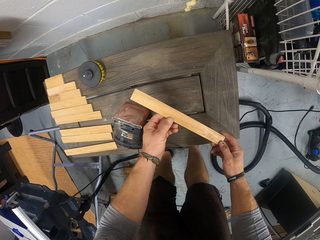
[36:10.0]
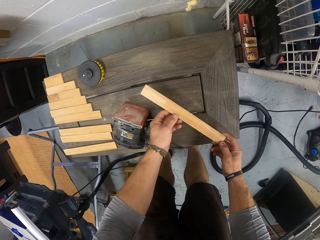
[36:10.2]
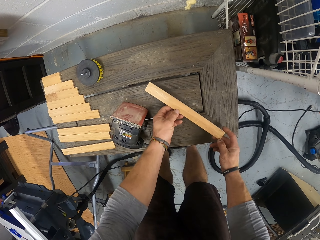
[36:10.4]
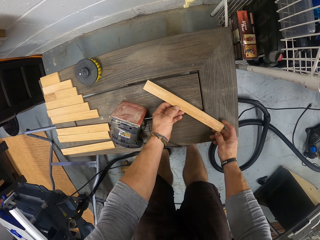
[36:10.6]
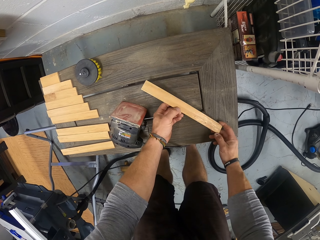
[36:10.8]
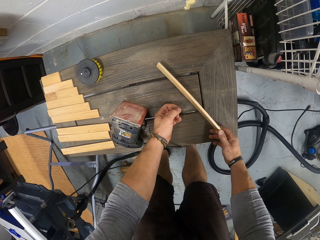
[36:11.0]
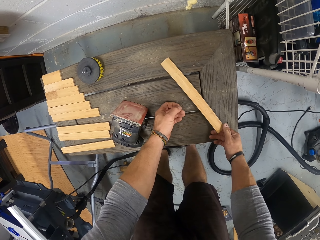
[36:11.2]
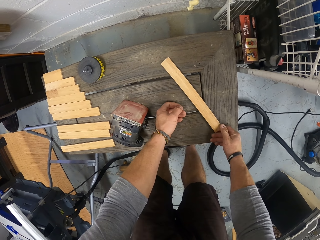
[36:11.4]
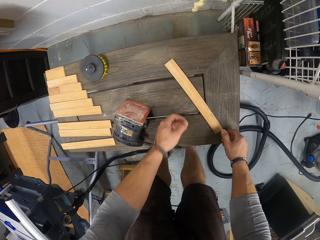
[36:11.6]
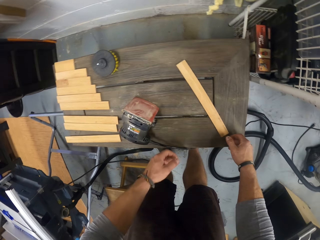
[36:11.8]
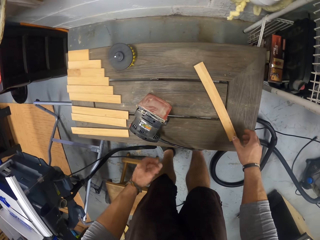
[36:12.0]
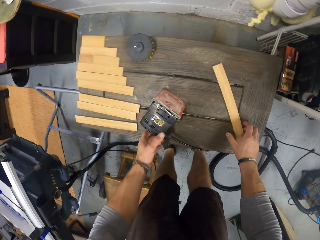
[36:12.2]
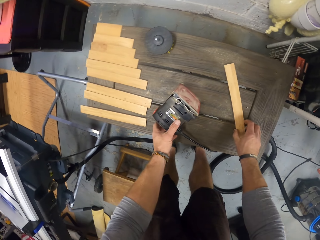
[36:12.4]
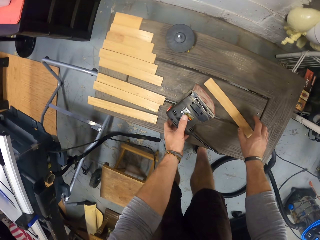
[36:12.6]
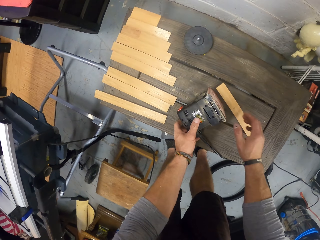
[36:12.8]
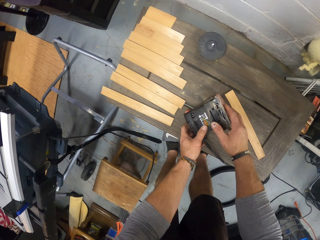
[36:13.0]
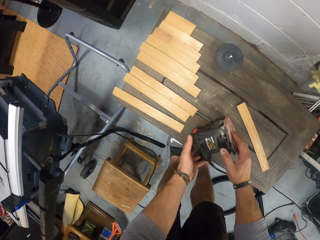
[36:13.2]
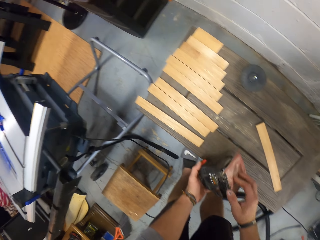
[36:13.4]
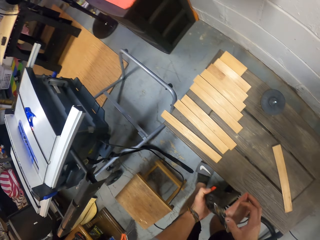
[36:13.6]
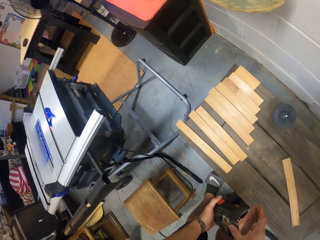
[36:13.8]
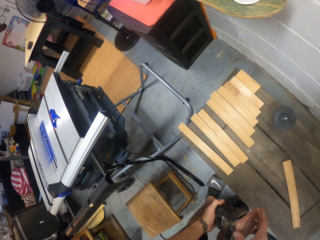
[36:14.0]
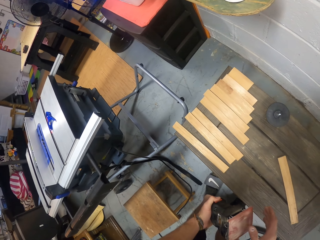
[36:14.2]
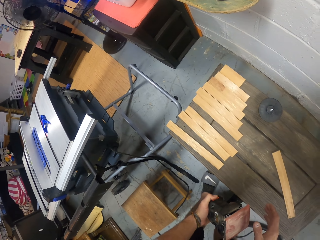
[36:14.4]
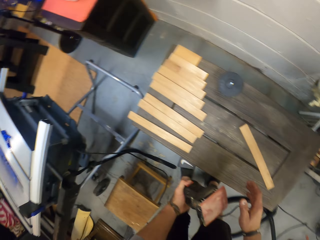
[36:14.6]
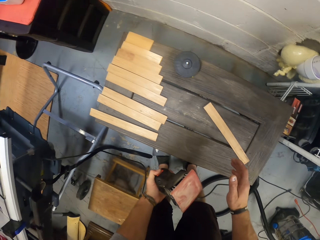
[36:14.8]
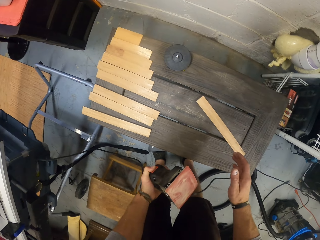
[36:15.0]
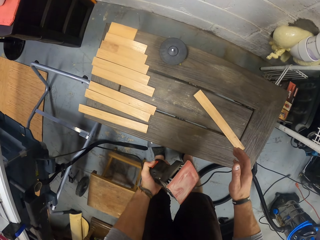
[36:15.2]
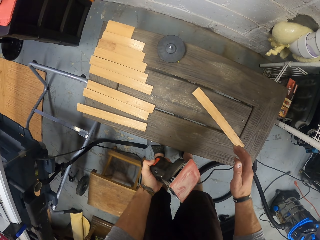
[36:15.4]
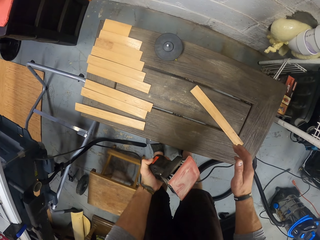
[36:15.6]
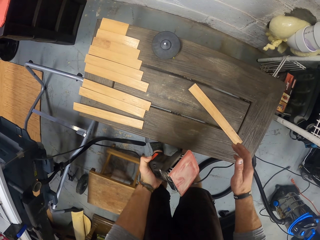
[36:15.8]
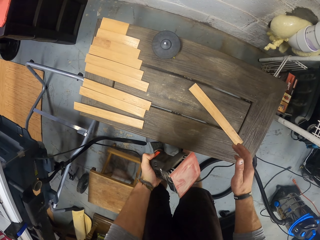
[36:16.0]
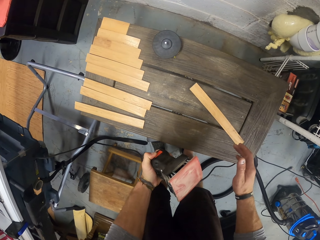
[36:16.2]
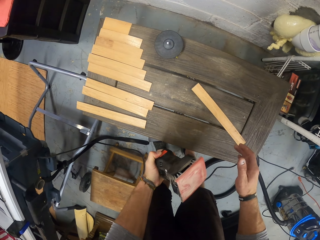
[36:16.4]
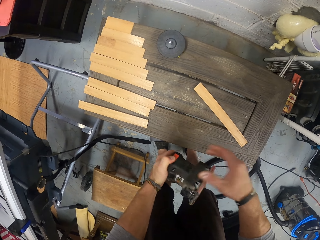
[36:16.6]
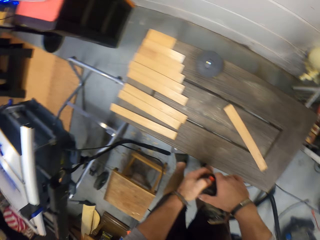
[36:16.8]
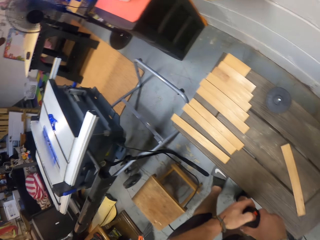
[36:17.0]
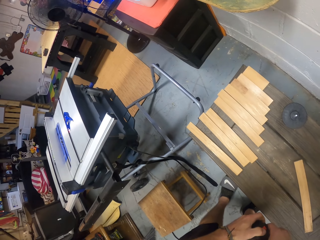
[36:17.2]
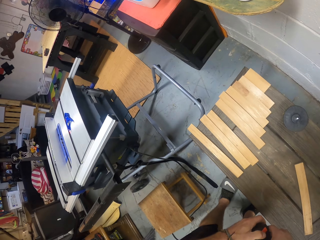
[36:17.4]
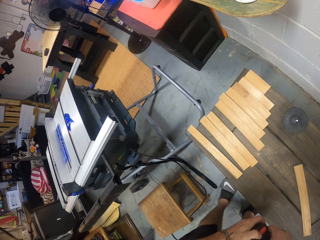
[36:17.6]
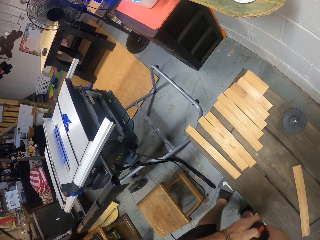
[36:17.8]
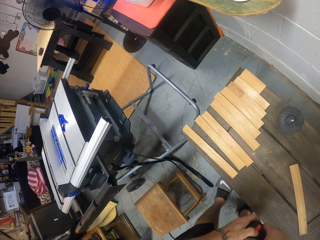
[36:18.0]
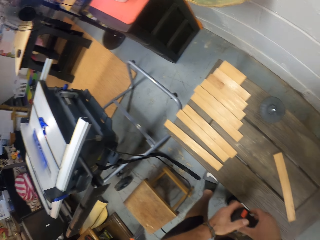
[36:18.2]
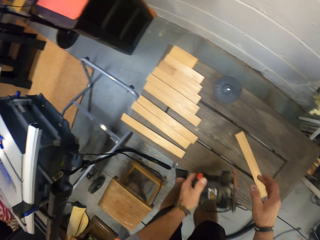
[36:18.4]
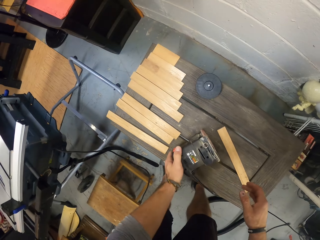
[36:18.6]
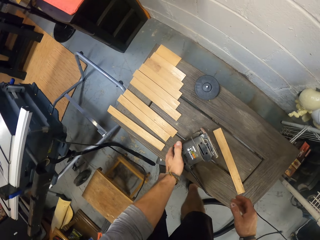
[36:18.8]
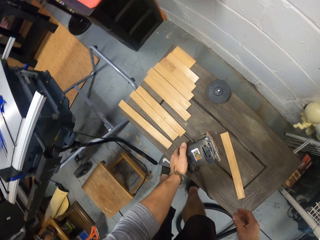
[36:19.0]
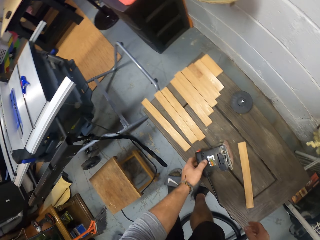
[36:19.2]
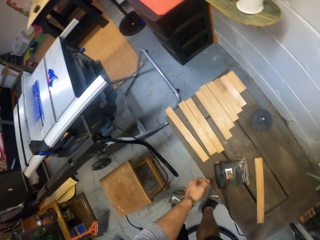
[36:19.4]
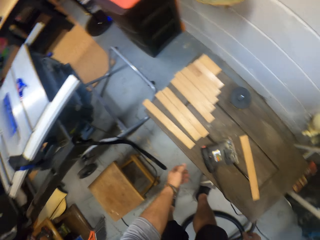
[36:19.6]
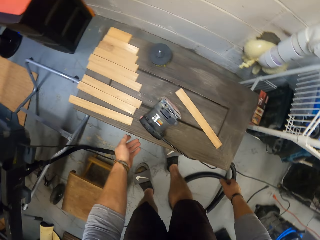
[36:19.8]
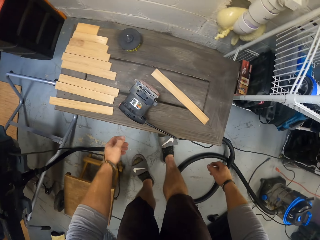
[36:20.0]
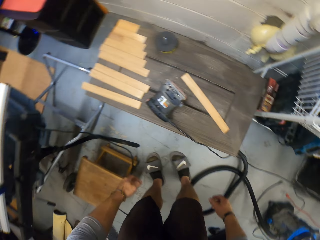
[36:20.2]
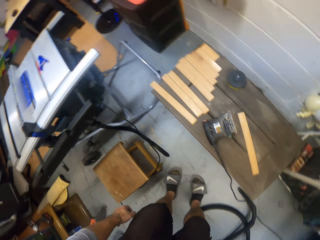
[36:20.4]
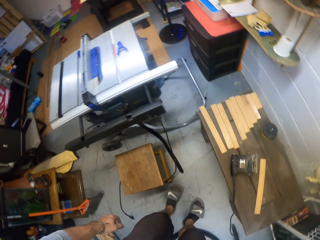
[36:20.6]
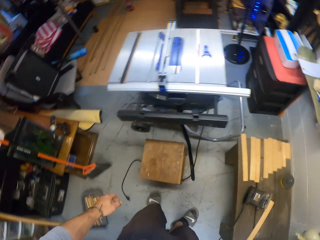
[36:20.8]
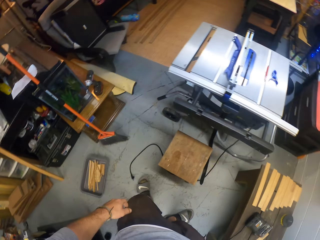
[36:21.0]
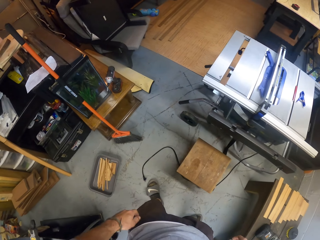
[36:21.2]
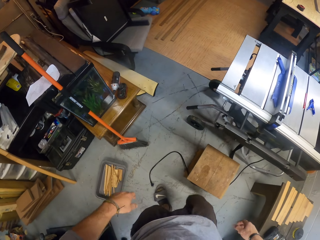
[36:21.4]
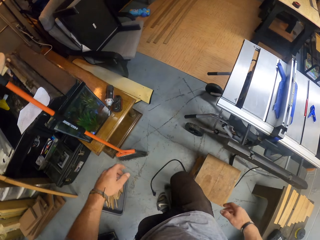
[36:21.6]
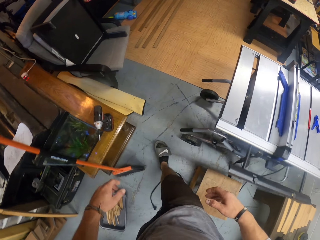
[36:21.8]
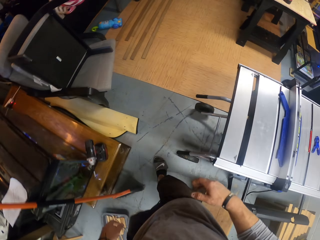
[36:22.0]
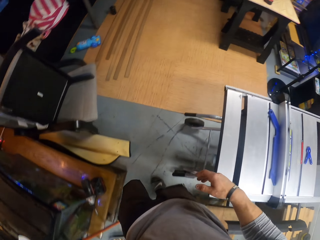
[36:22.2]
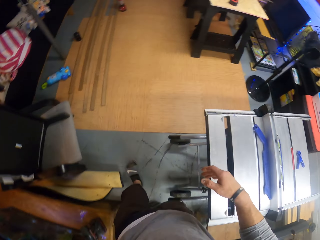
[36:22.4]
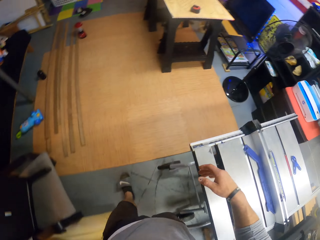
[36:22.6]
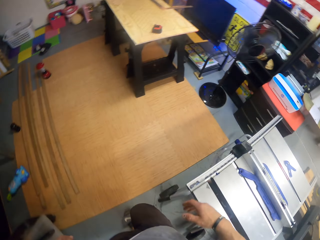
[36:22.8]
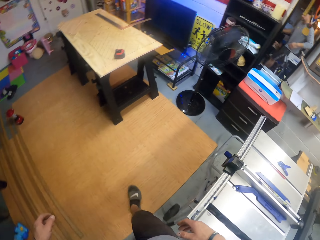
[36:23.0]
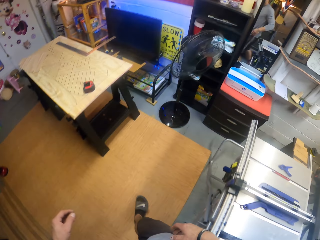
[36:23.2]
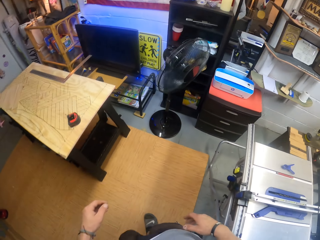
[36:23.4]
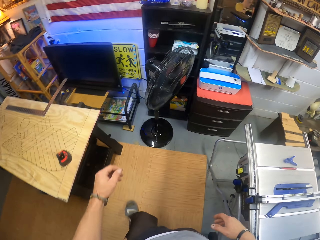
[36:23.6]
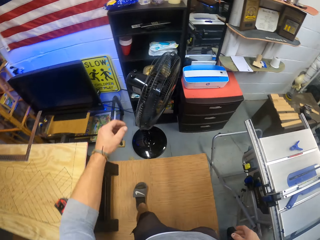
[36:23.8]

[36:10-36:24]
The camera wearer drops the piece of wood from the table with both hands. He moves the wood. He picks up a lamp from the table with both hands. He holds the electric sander in his left hand with his right hand. He turns on the sander machine. He drops the electric sander on the bench with his left hand. He looks around and walks around.

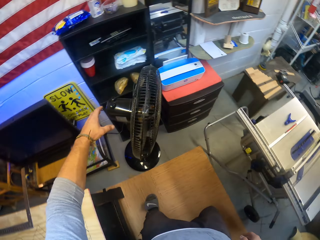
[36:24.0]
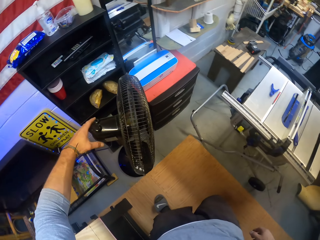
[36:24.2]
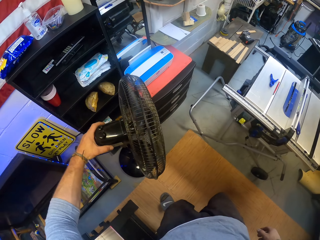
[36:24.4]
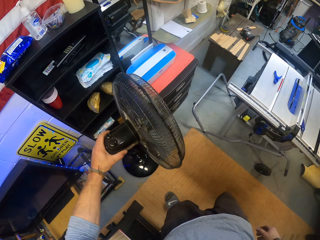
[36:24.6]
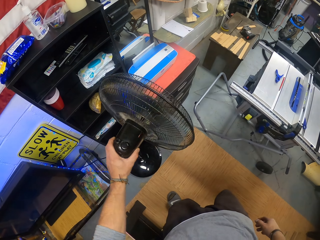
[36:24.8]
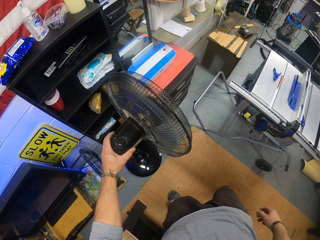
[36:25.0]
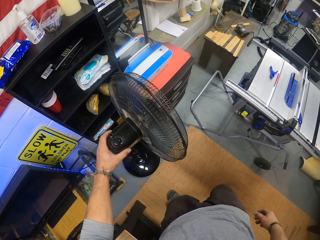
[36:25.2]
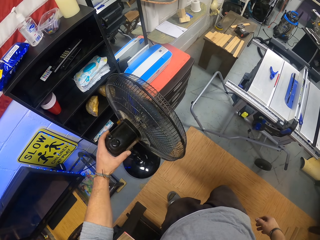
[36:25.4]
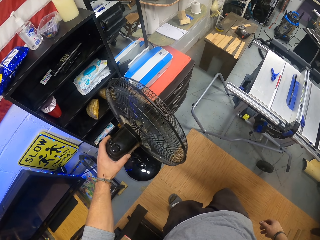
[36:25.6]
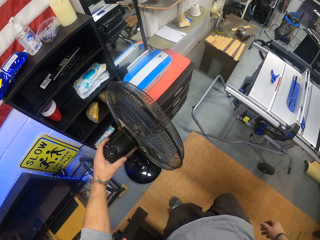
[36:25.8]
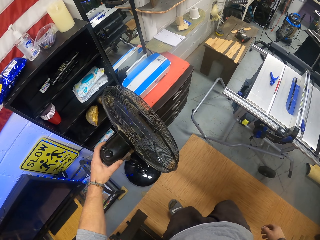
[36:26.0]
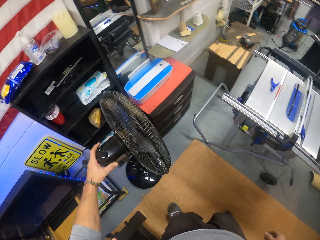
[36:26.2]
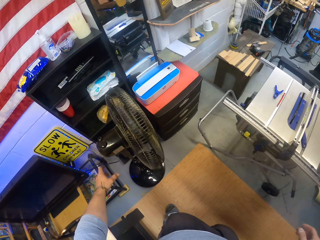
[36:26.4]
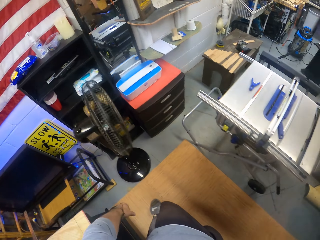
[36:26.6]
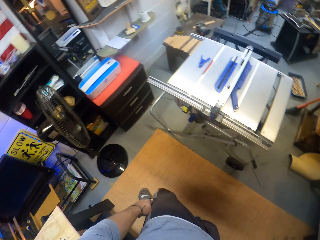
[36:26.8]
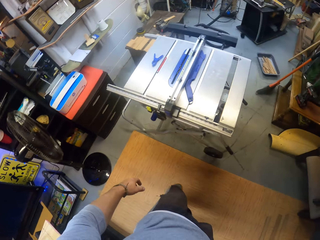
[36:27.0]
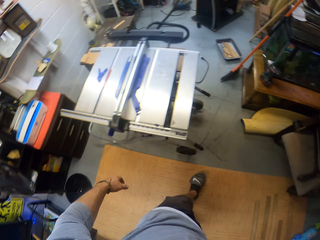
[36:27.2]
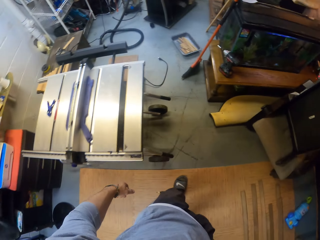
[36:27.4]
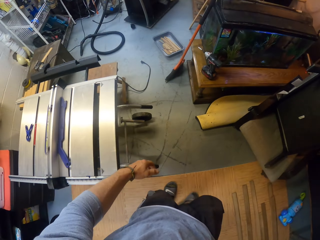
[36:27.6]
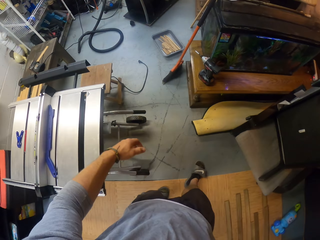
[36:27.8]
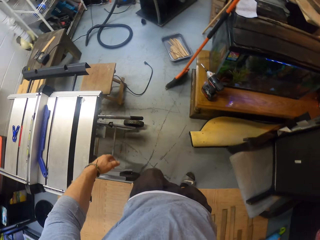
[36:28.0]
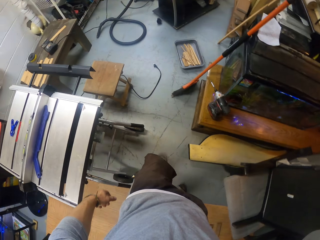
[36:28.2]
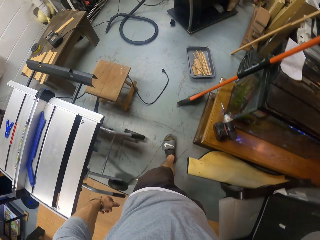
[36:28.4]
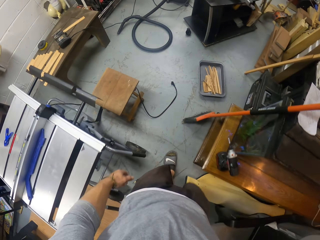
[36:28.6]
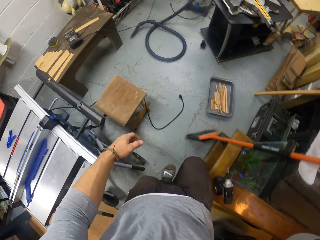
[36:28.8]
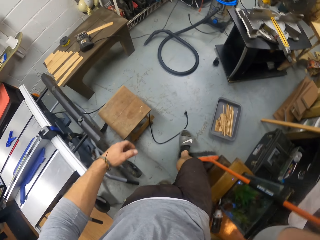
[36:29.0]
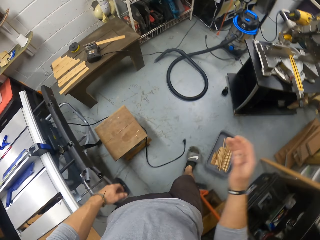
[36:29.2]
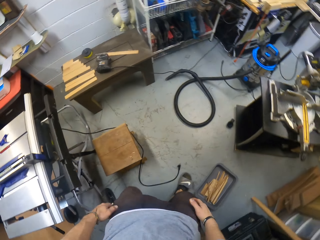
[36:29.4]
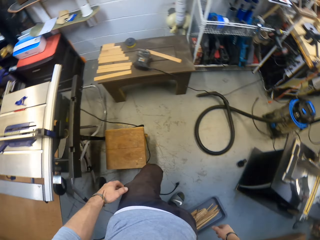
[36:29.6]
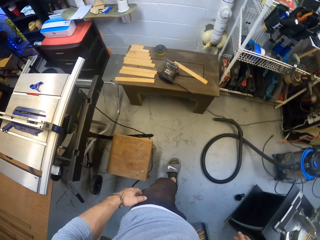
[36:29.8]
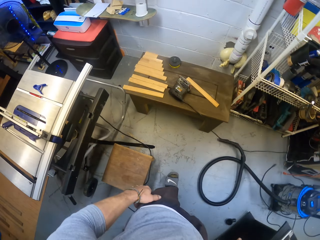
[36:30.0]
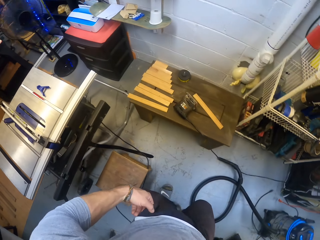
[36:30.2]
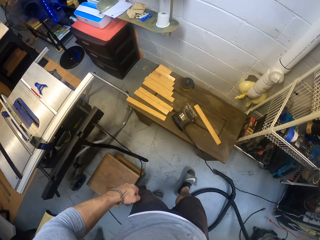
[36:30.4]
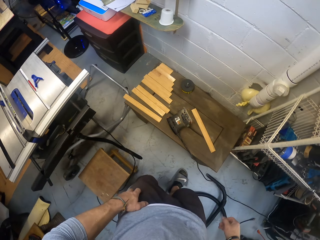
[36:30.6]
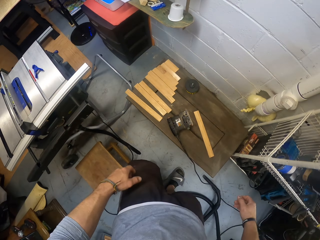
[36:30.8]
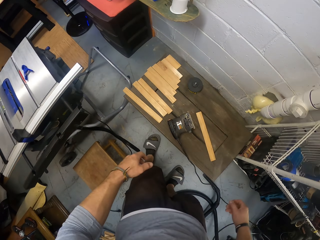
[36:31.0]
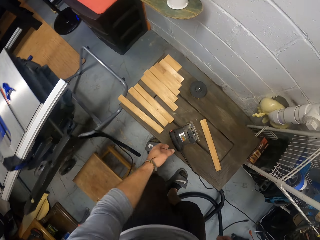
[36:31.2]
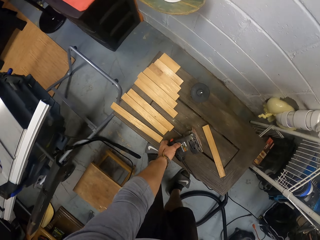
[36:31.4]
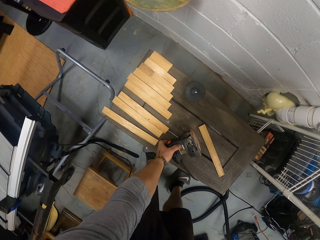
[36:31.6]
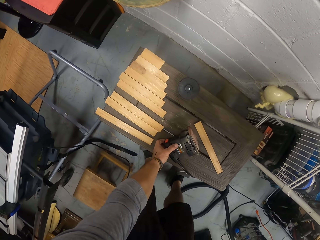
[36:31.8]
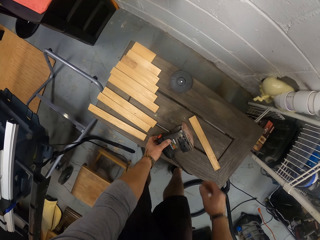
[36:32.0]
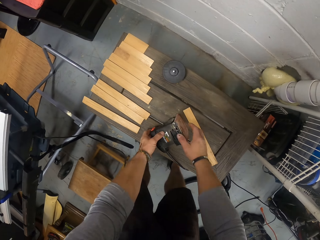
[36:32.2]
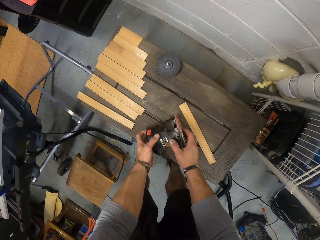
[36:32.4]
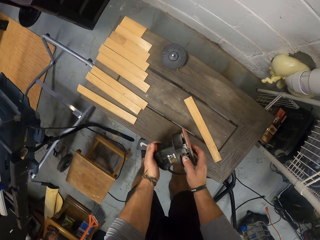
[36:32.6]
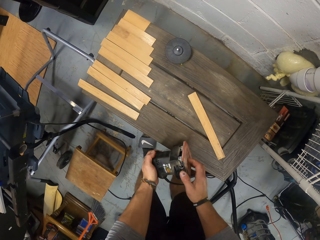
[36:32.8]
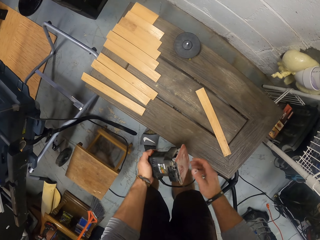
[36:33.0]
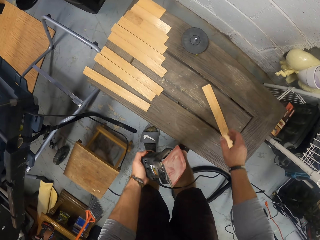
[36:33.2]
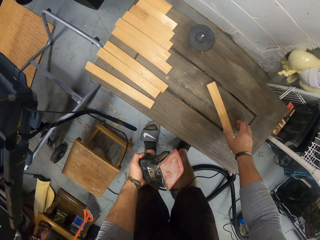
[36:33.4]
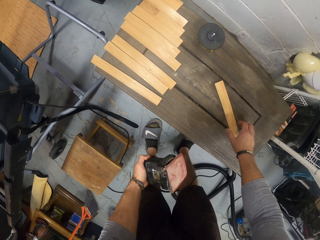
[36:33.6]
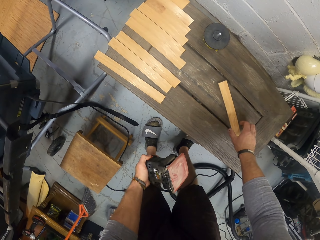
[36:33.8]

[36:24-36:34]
The camera wearer turns a standing fan motor with his left hand. He walks around. He holds the electric sander on the bench with his left hand. He picks up the electric sander from the bench with his hands.
